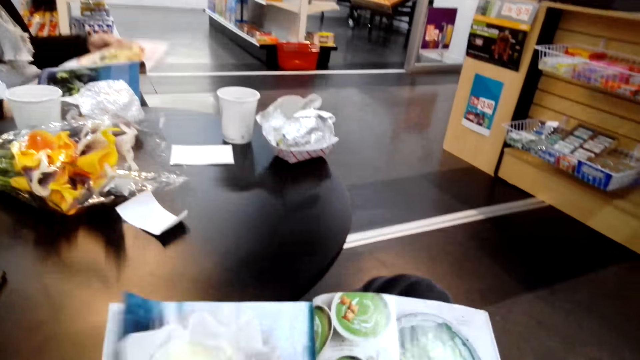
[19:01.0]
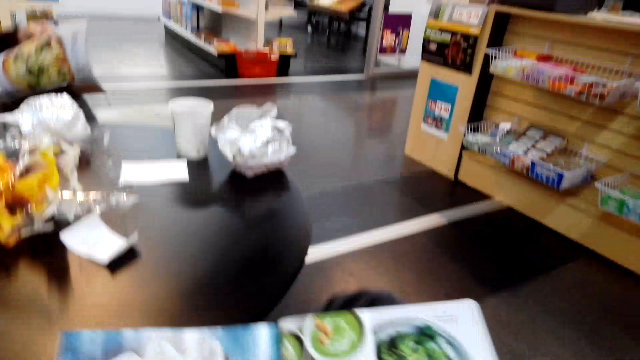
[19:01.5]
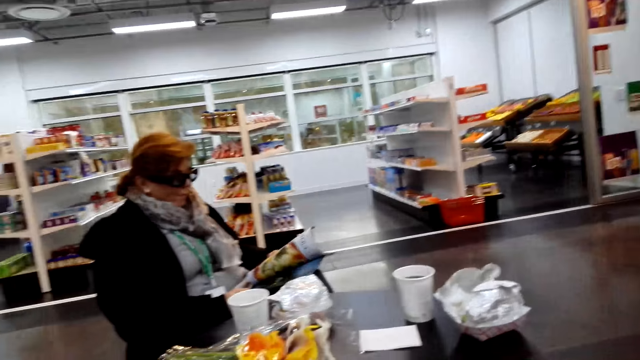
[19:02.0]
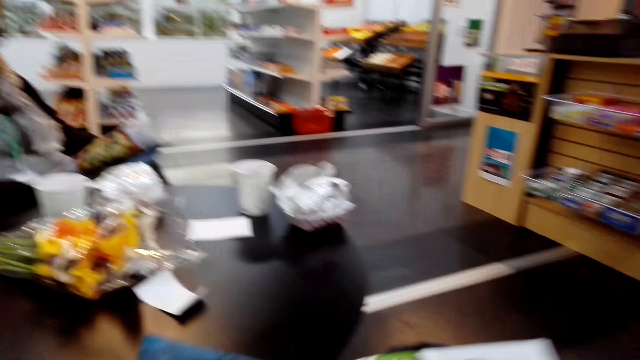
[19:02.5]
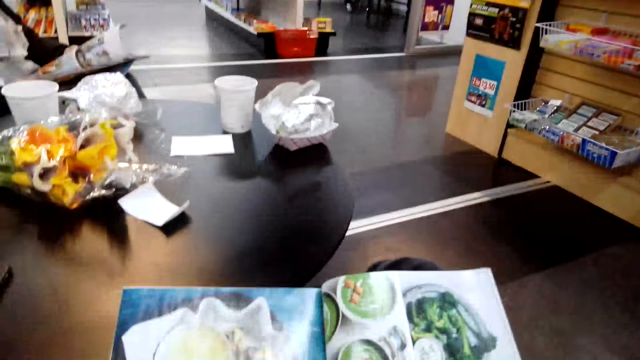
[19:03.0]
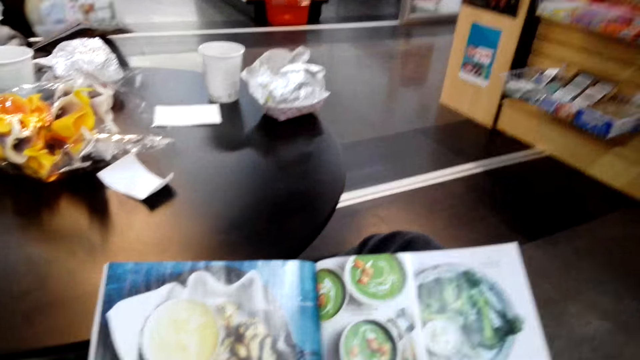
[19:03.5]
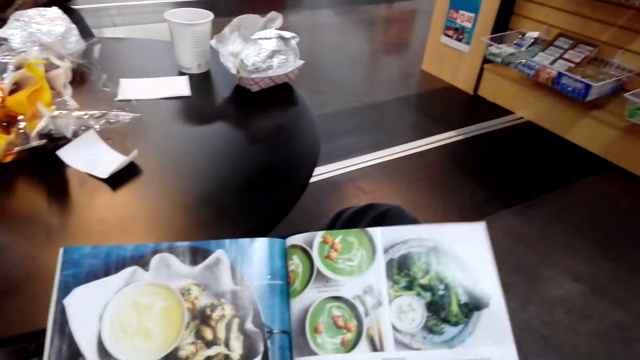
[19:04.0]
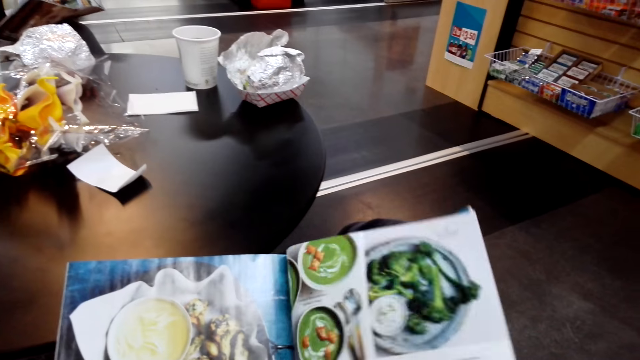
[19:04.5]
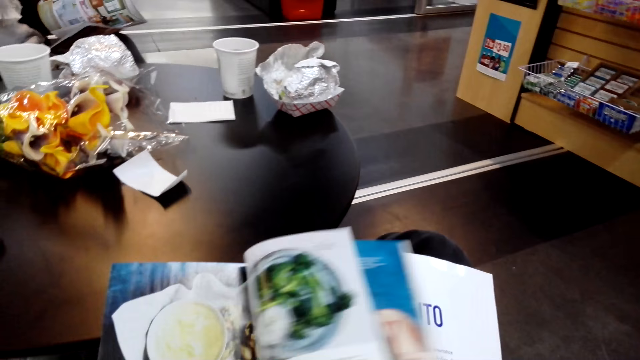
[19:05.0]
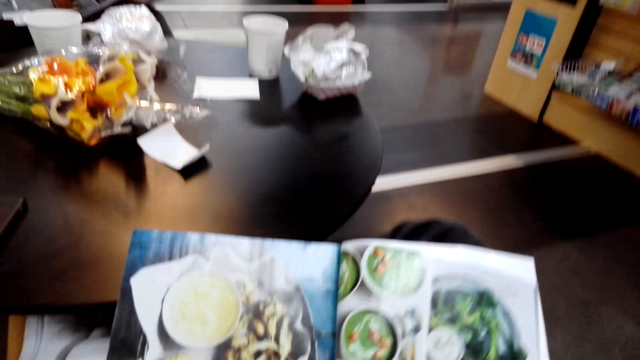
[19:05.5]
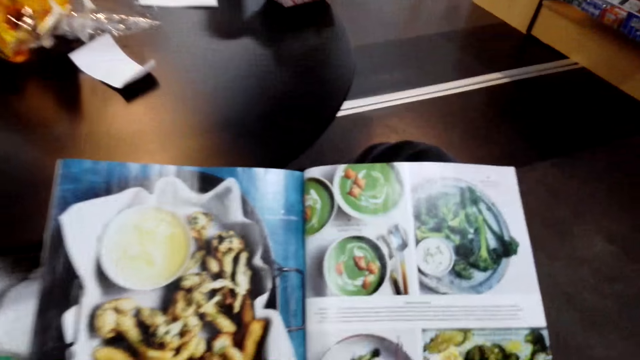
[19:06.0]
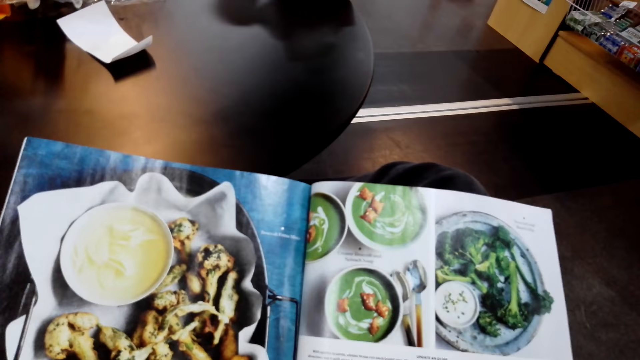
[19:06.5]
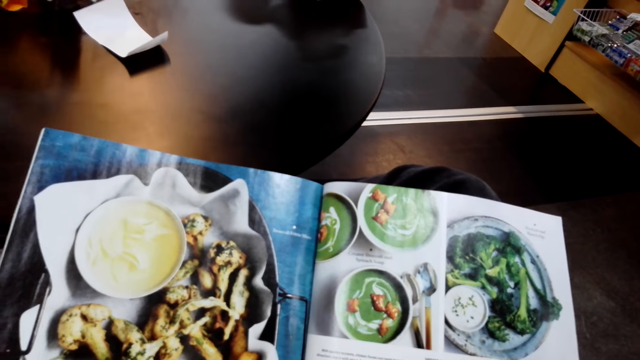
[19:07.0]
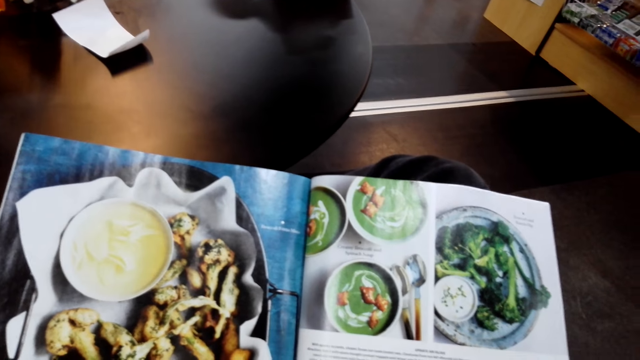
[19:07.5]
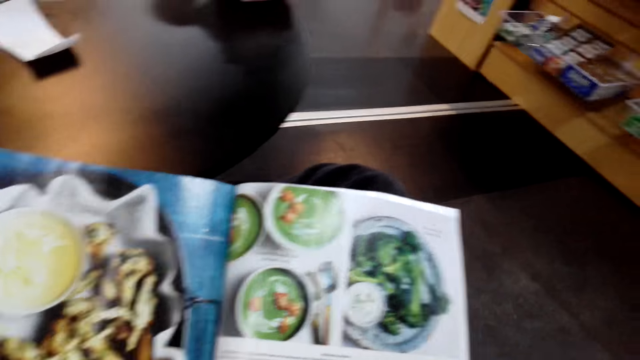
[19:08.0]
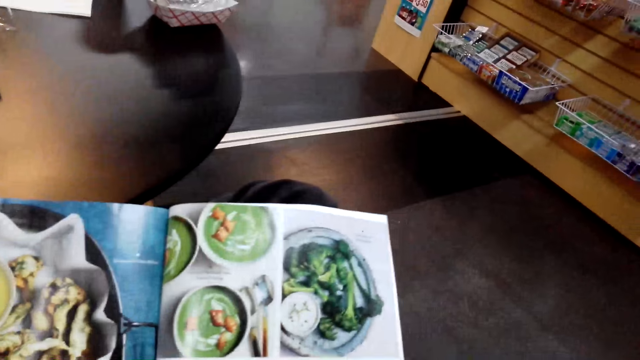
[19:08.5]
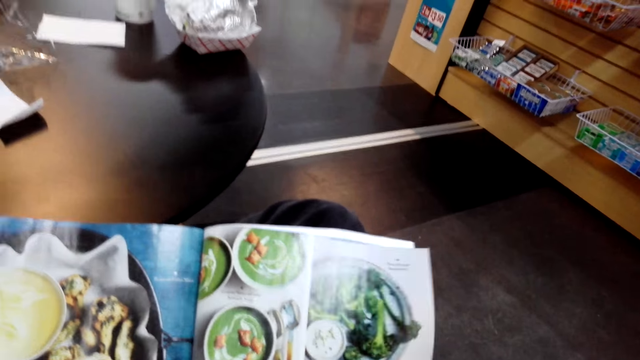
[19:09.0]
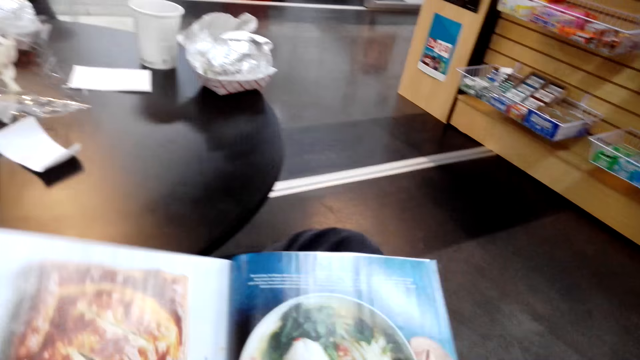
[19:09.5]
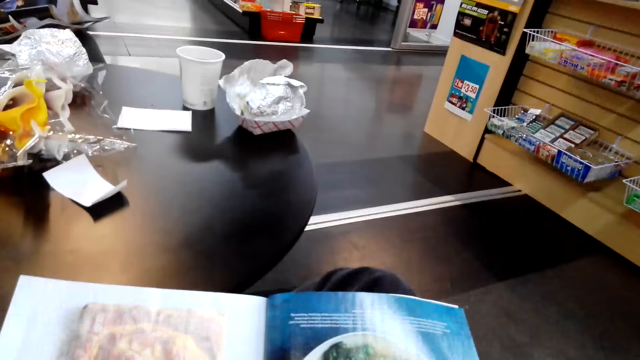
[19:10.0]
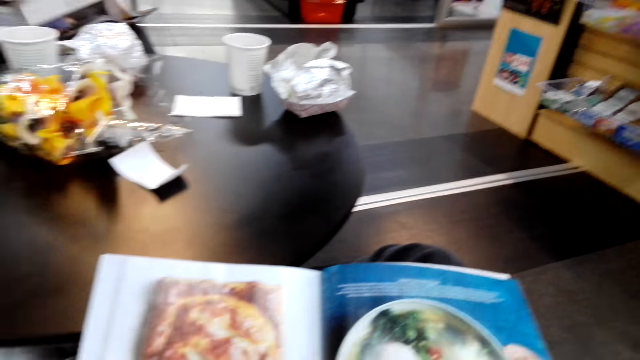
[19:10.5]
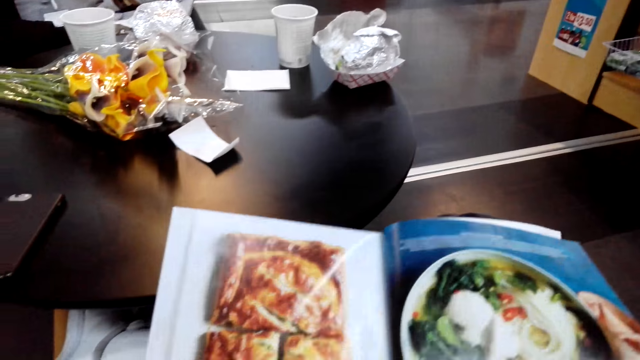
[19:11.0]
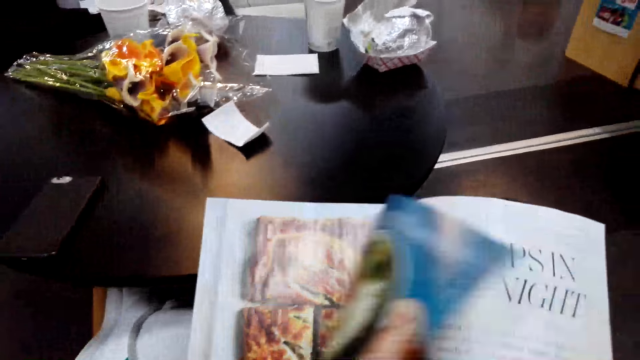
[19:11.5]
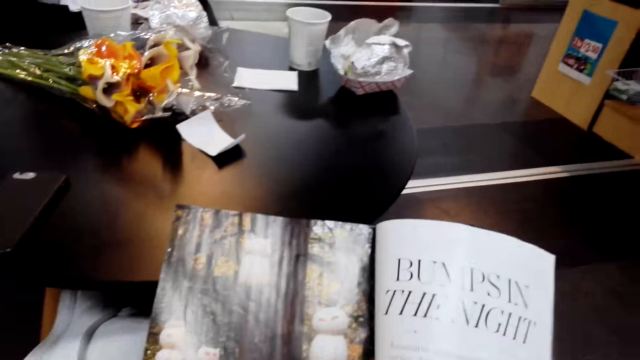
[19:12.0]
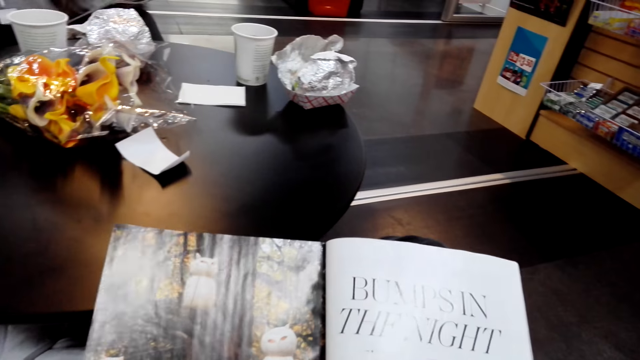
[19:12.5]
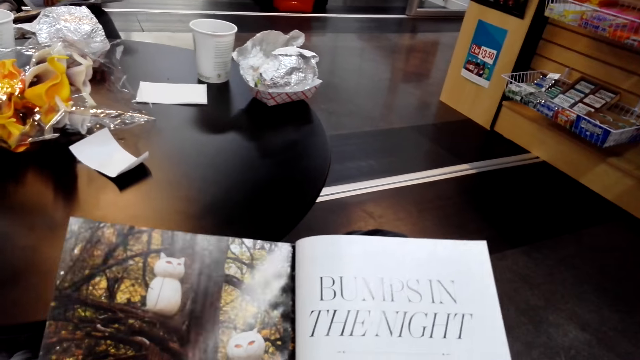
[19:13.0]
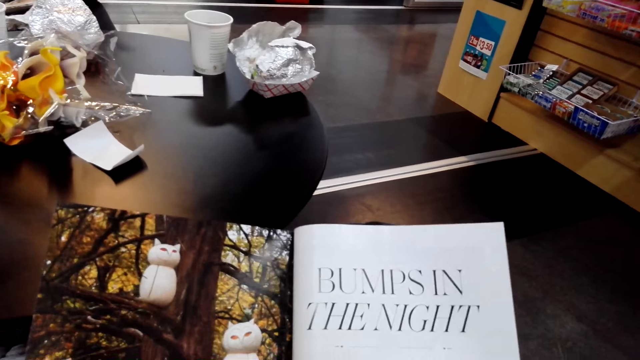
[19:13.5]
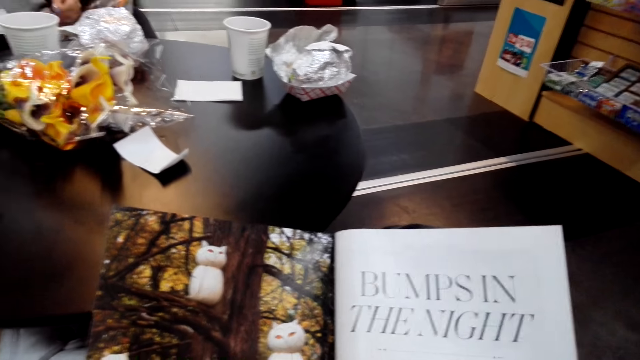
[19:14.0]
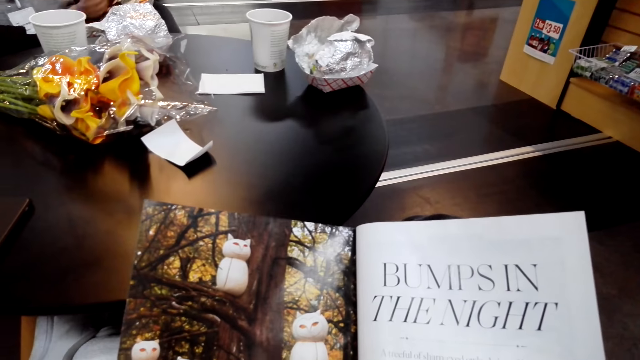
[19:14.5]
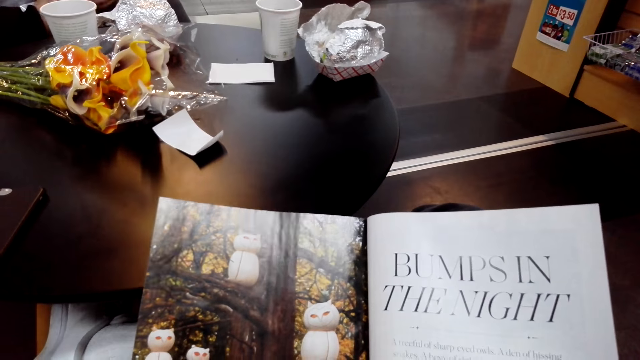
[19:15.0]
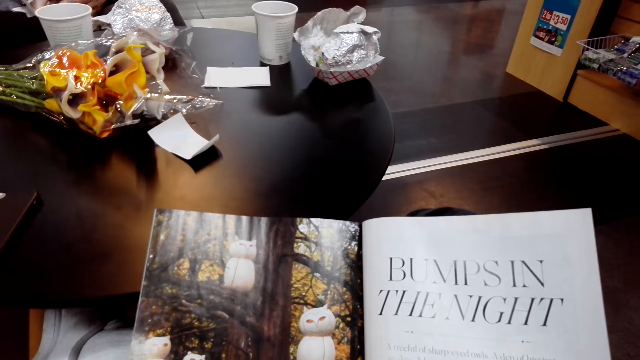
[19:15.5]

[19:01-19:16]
The camera wearer flips a page. They look around. They flip a page. They peruse the magazine. They flip a page. They peruse the magazine. They flip a page. They peruse the magazine.

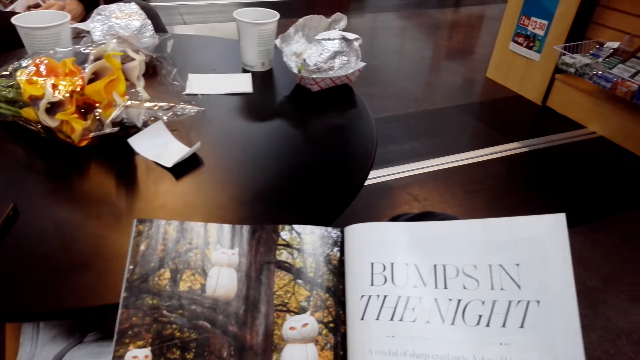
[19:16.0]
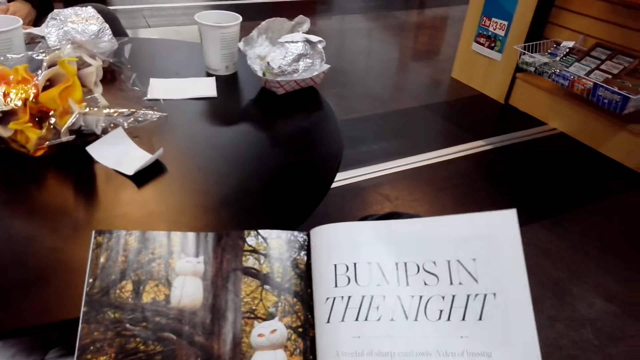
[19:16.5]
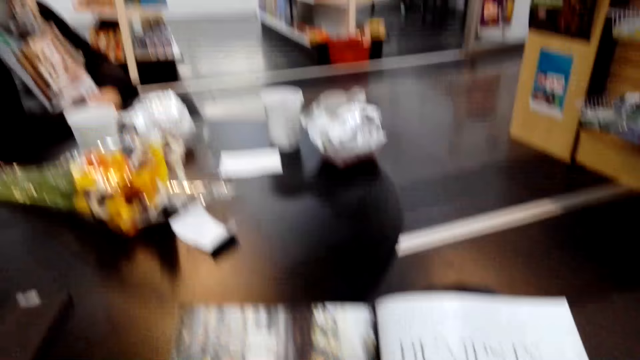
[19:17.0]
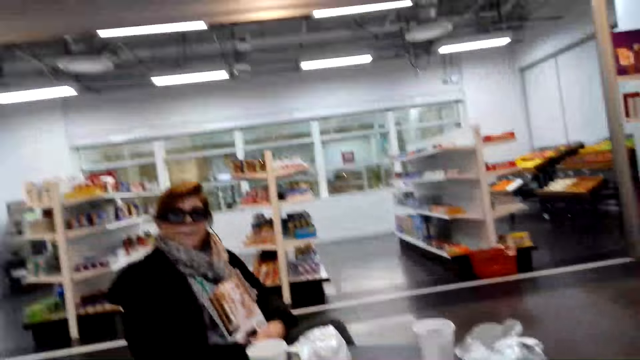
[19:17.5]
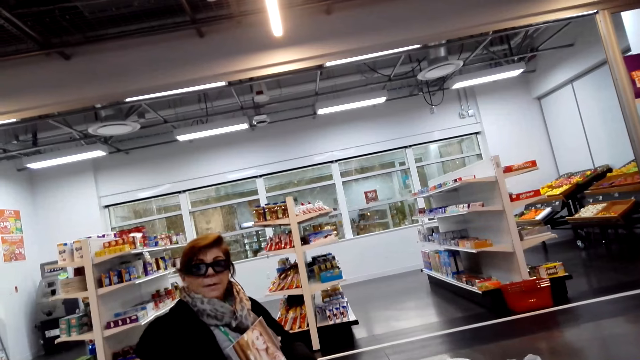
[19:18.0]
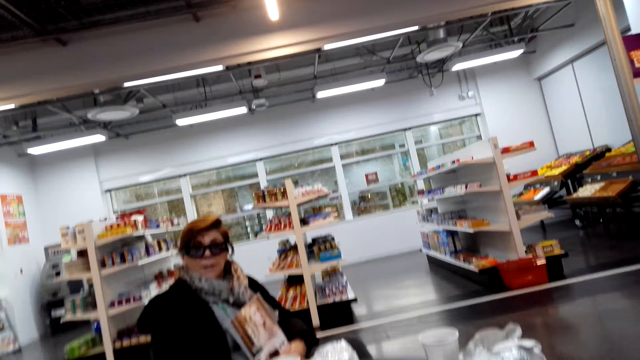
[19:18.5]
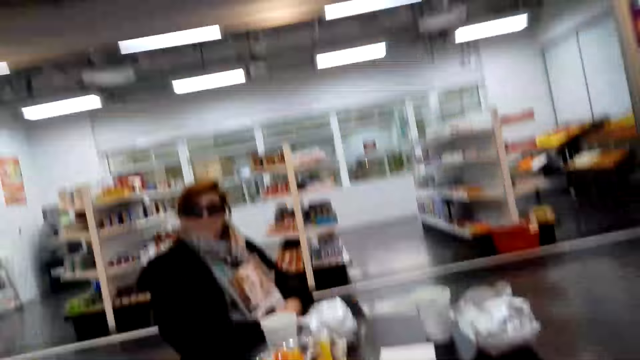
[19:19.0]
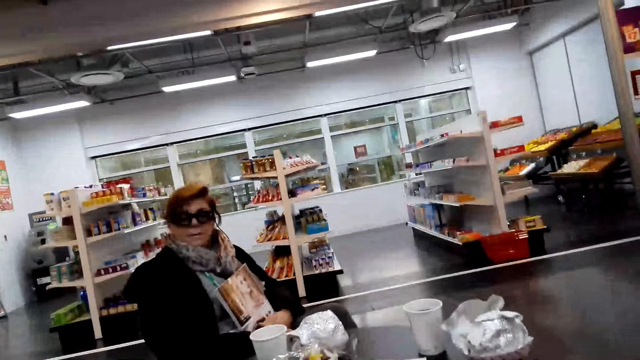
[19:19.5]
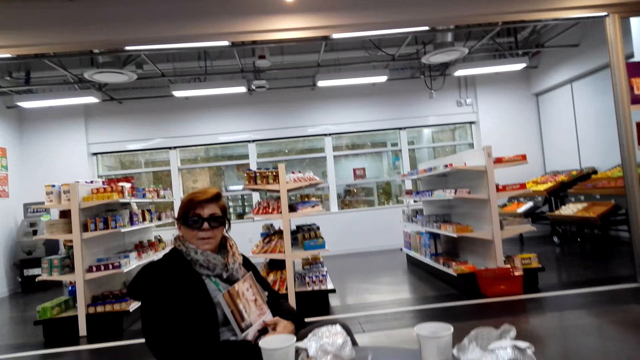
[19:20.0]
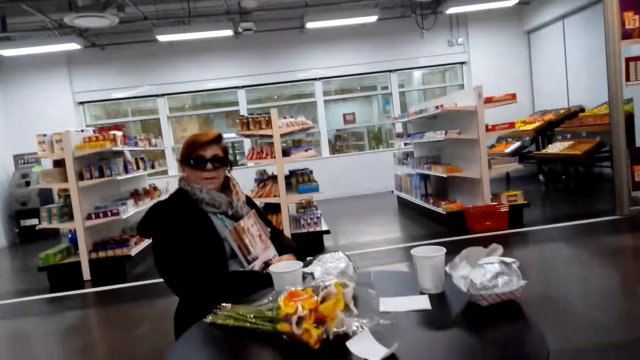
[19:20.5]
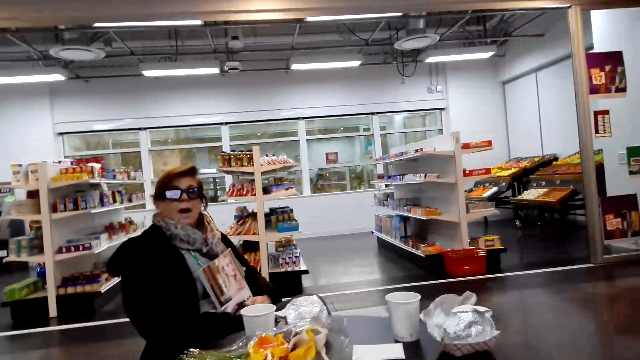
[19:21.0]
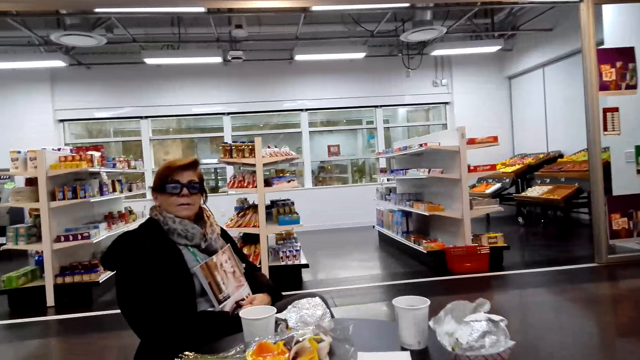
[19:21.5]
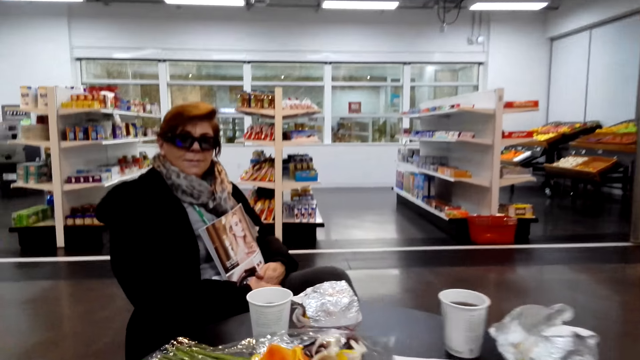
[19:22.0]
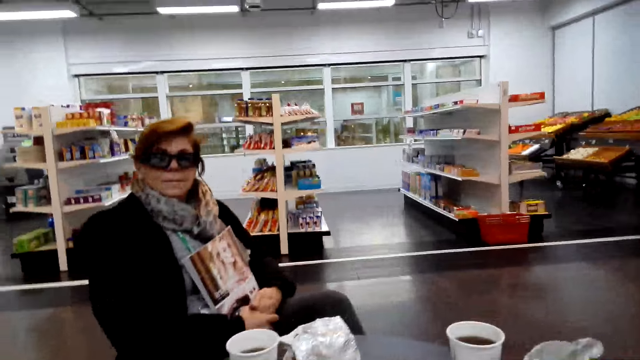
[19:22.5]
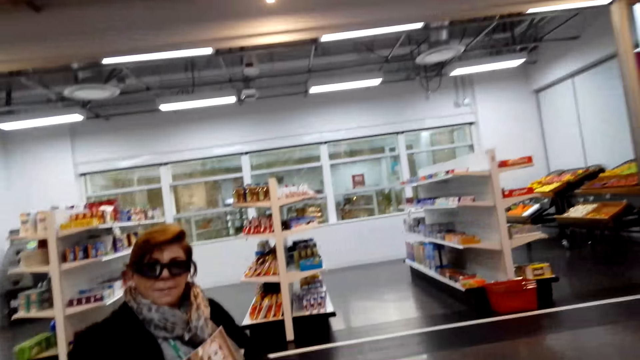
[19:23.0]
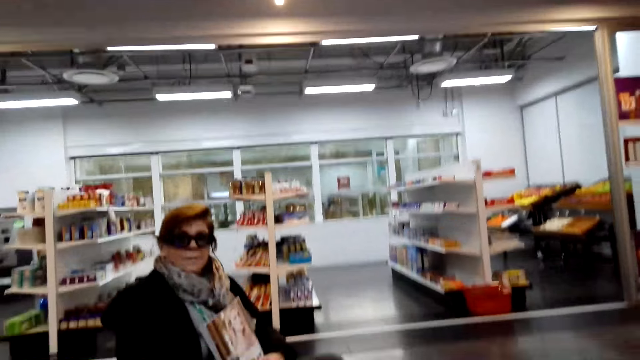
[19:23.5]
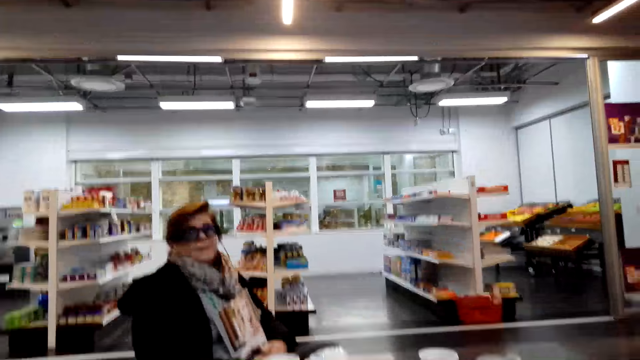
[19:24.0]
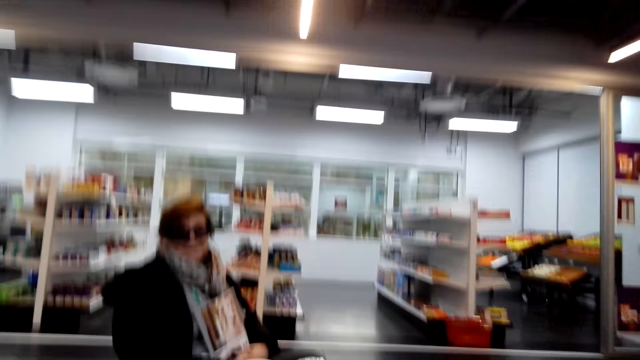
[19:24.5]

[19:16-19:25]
The camera wearer does something. They look around. A lady talks with the camera wearer. The camera wearer looks around.
